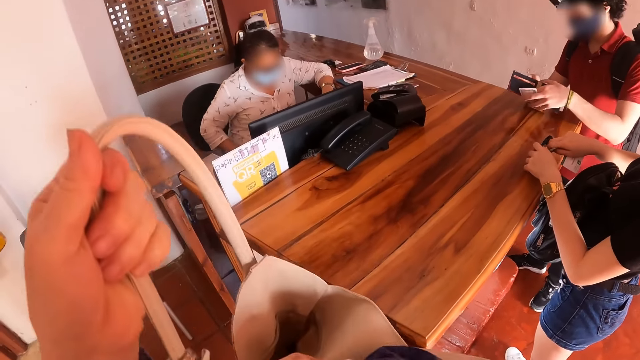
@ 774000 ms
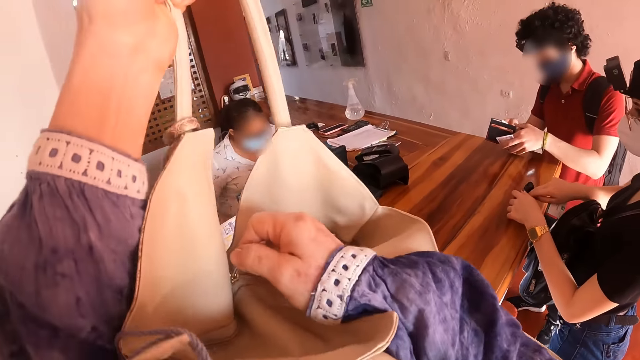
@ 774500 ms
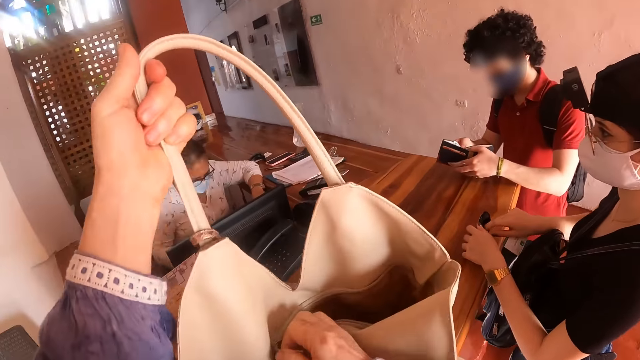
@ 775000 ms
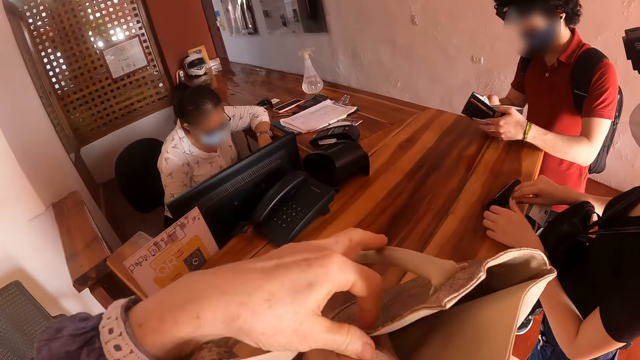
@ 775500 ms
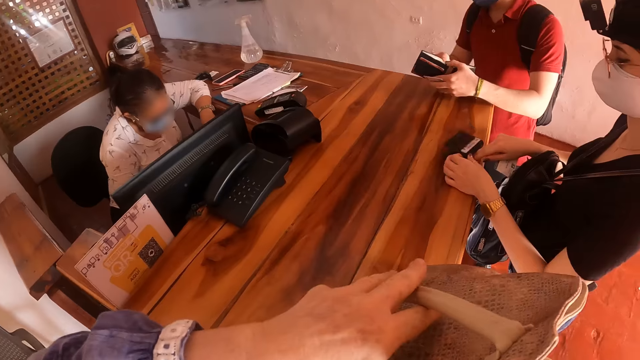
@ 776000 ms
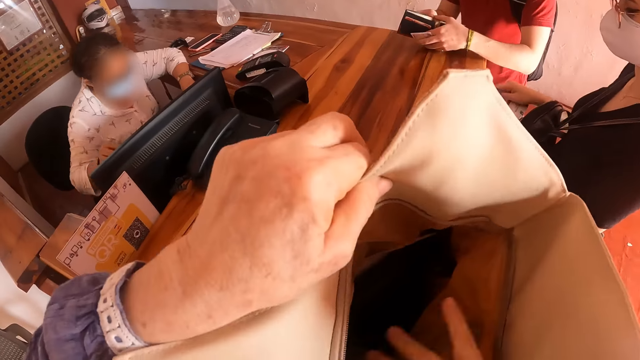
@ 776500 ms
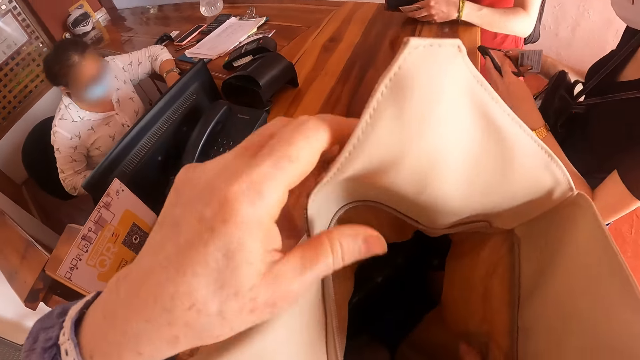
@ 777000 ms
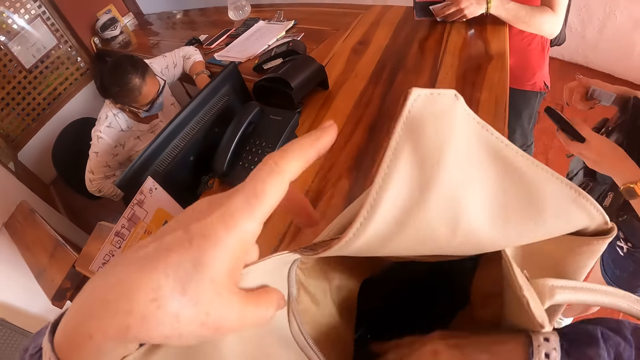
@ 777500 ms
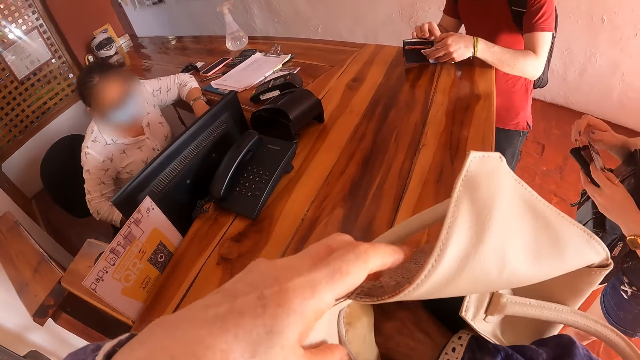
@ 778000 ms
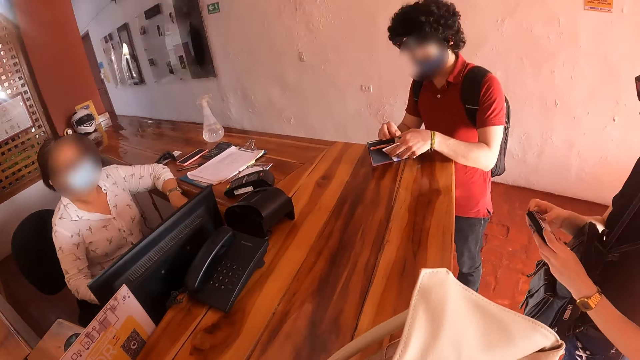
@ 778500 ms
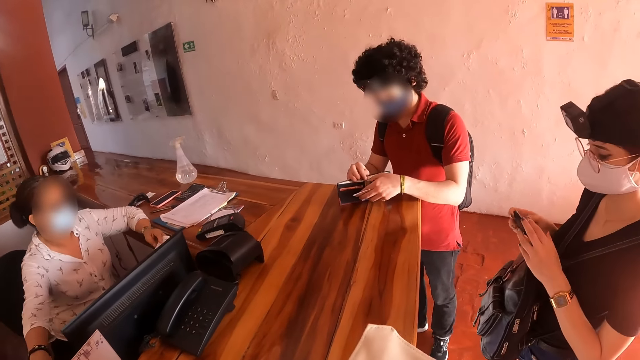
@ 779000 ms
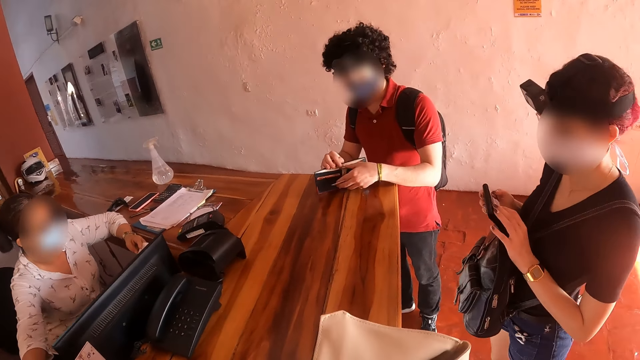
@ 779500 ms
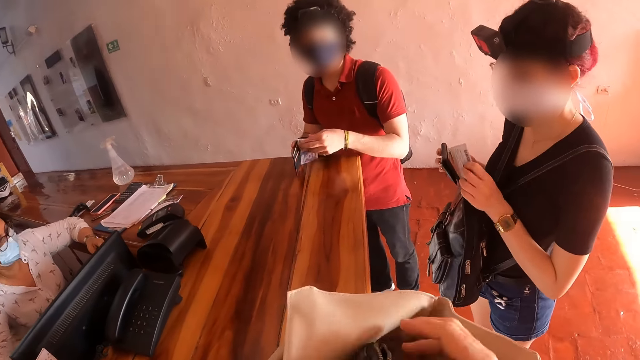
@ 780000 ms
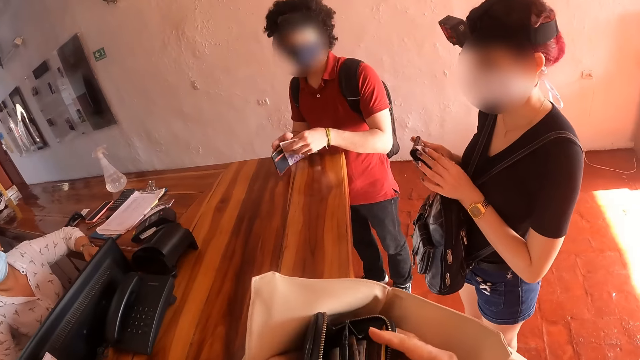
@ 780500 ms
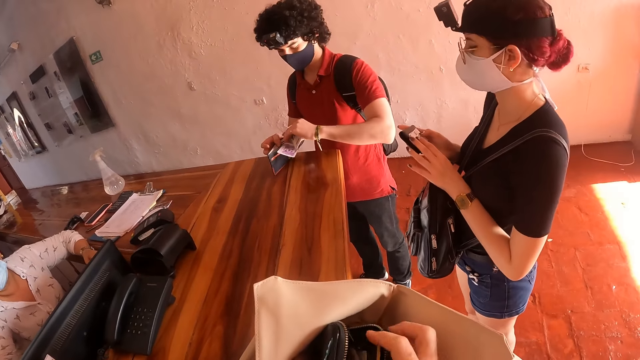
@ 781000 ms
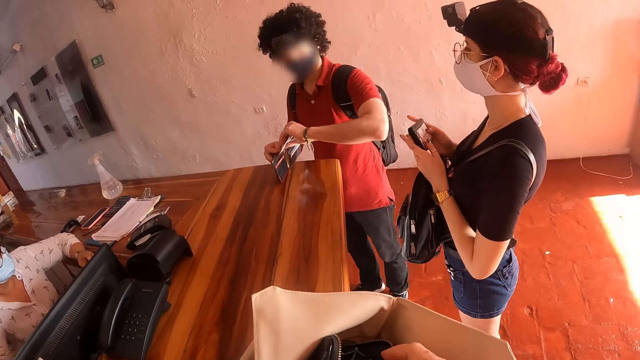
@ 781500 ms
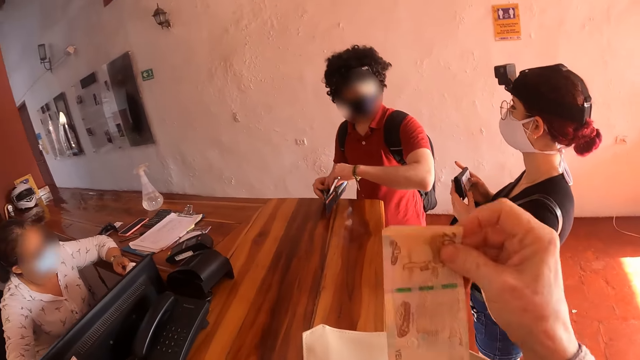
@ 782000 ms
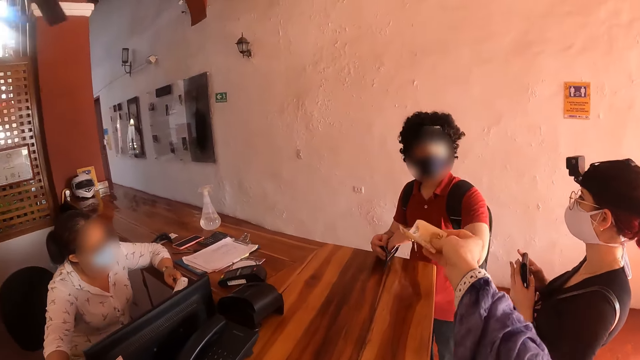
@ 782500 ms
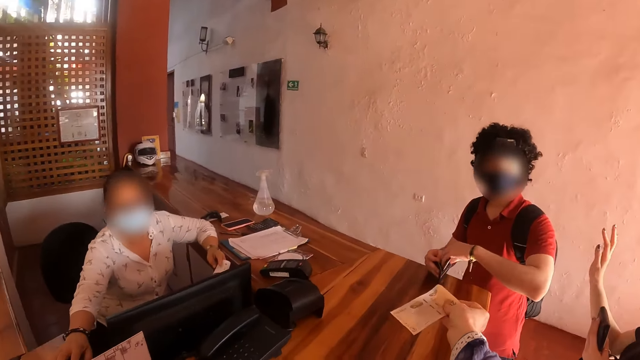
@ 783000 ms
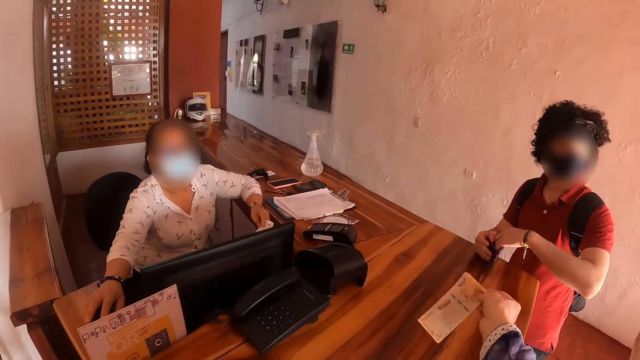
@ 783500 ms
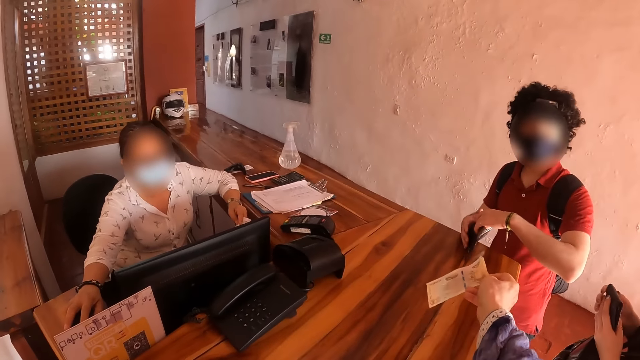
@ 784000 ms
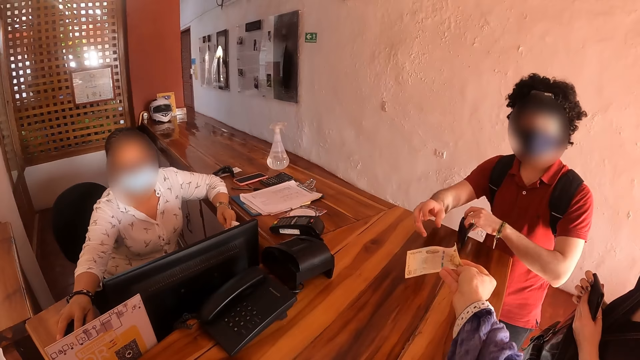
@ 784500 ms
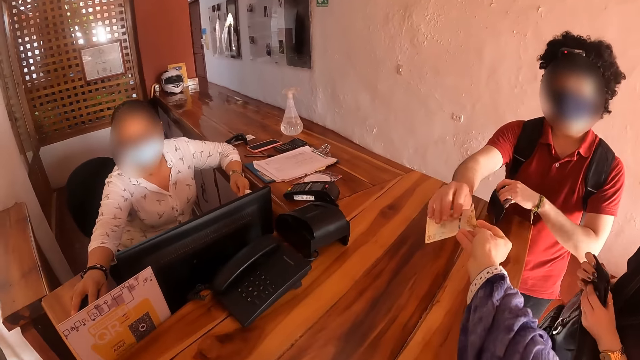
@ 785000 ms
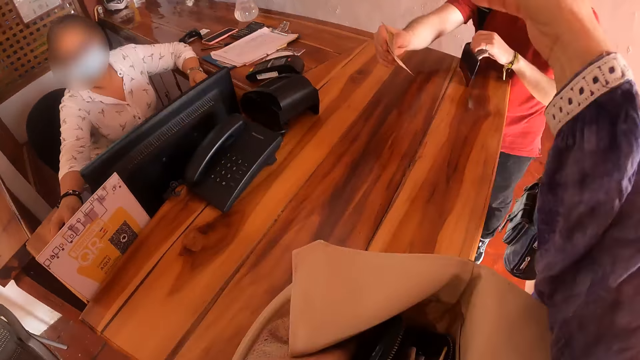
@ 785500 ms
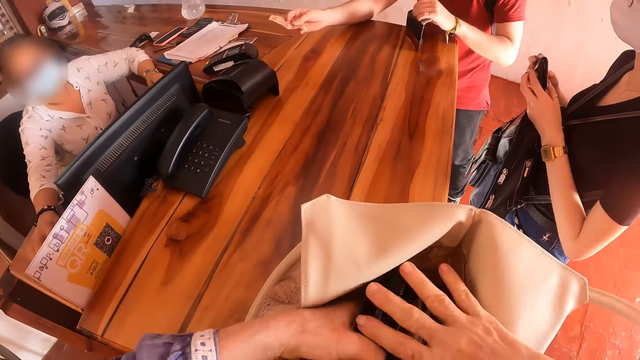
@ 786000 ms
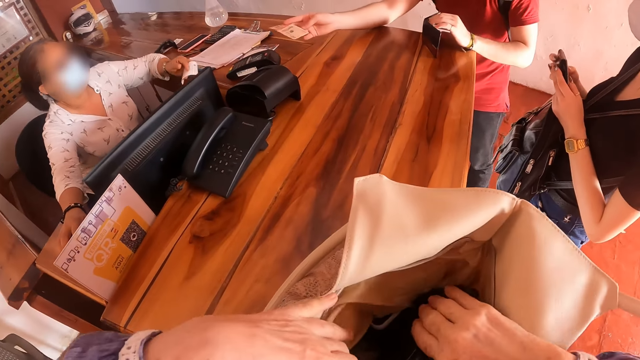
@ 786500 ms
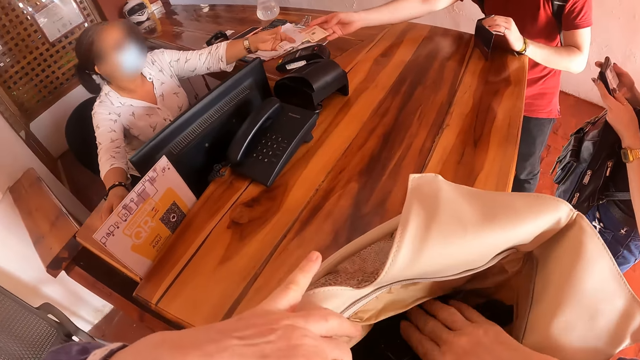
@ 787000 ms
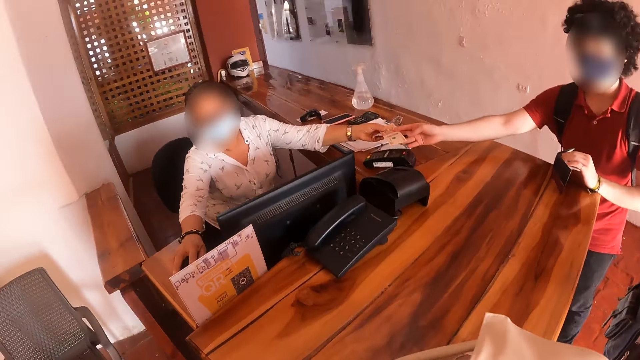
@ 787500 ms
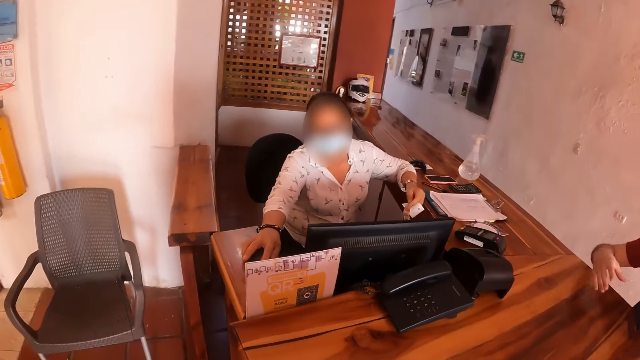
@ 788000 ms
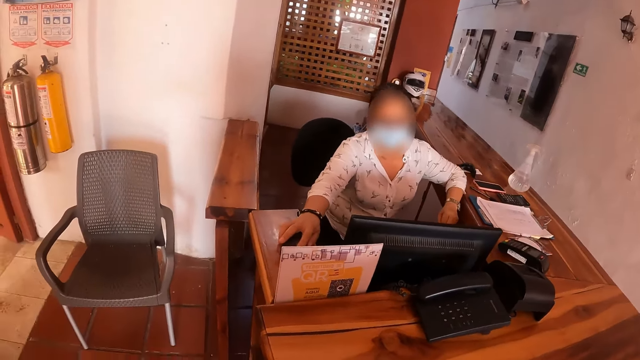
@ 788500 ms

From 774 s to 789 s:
A lady puts cash in her purse. A man browses through his wallet. The camera wearer unzips her handbag on the counter. She checks in the handbag. The lady holds the purse and a card in her hands. The man puts money in his wallet. The camera wearer takes money out of her handbag and stretches the money to the man. A receptionist operates a computer on her counter. The man takes the money from the camera wearer. The man gives the money to the receptionist. The camera wearer arranges her handbag. The receptionist takes the money from the man.

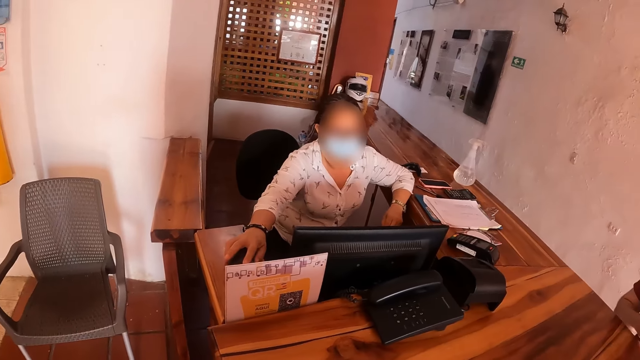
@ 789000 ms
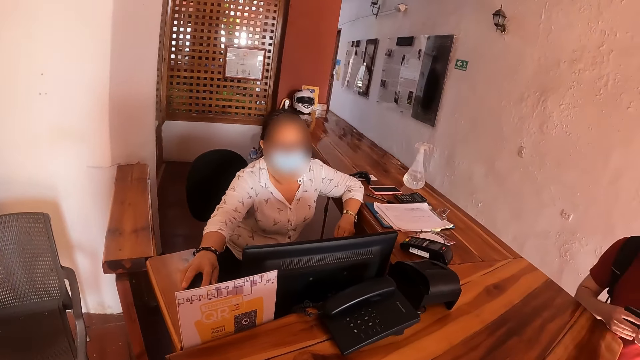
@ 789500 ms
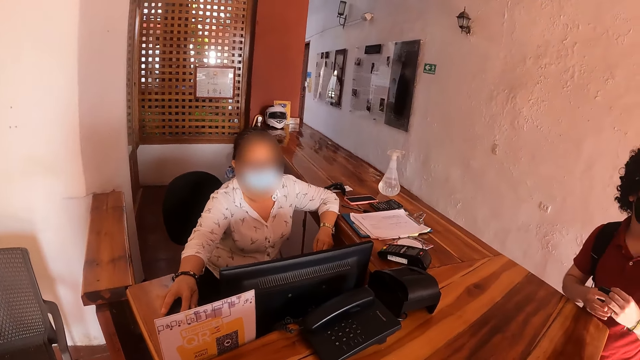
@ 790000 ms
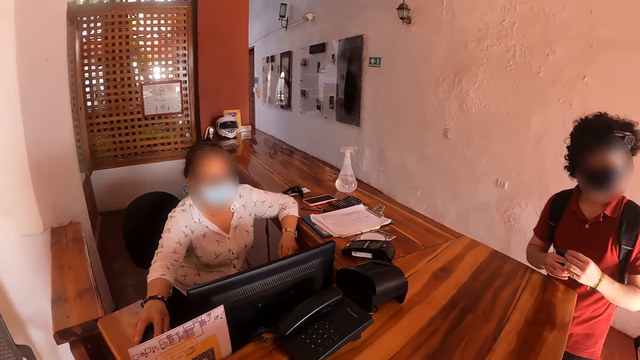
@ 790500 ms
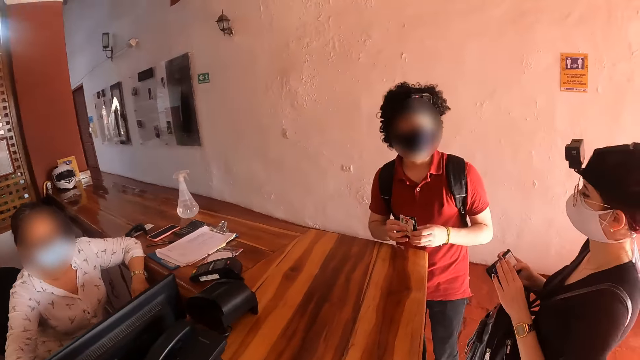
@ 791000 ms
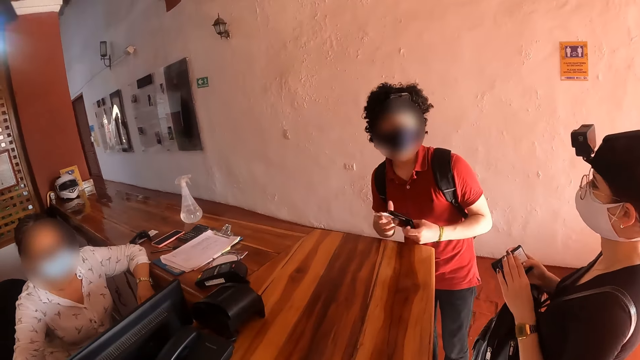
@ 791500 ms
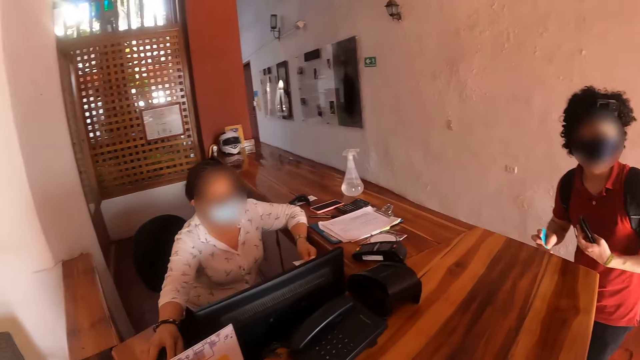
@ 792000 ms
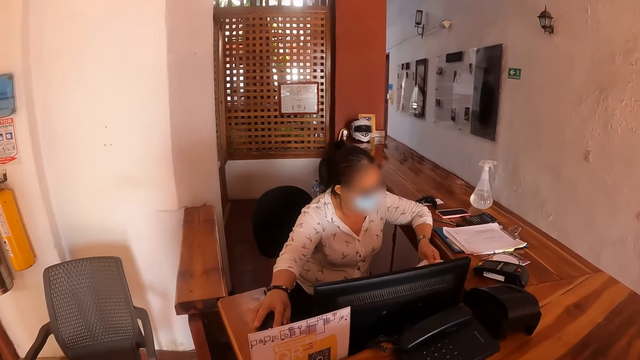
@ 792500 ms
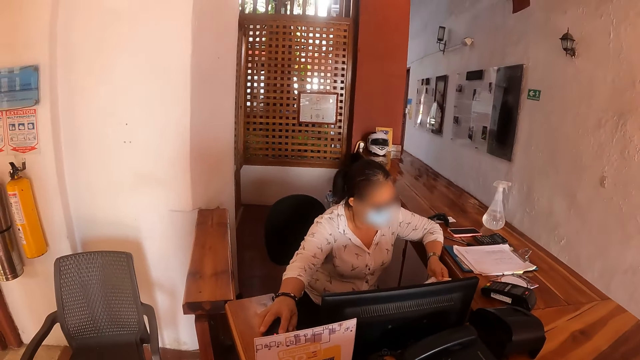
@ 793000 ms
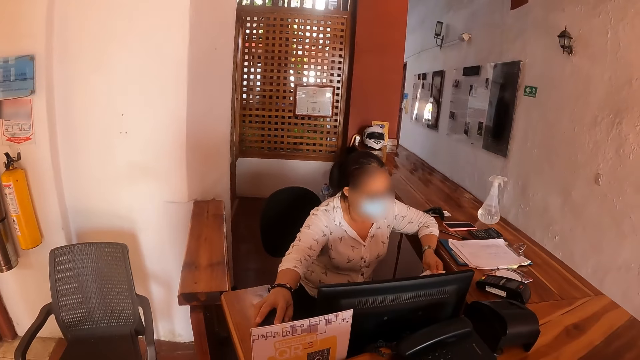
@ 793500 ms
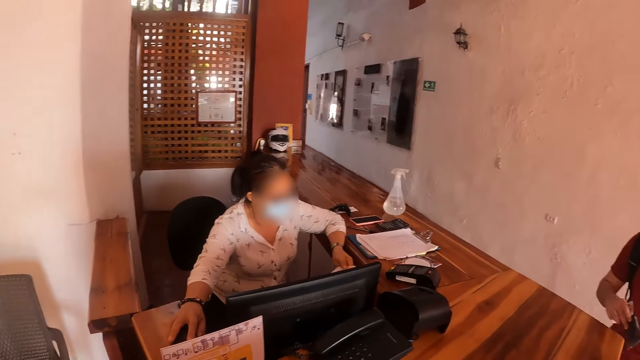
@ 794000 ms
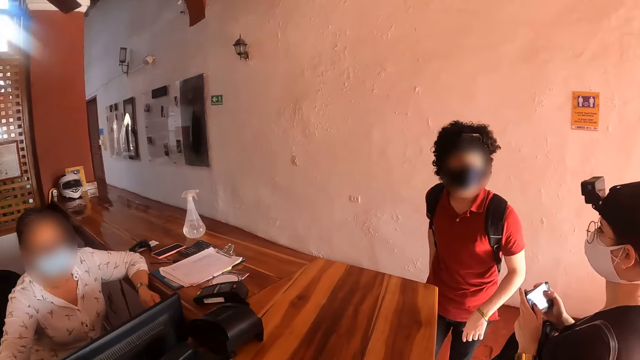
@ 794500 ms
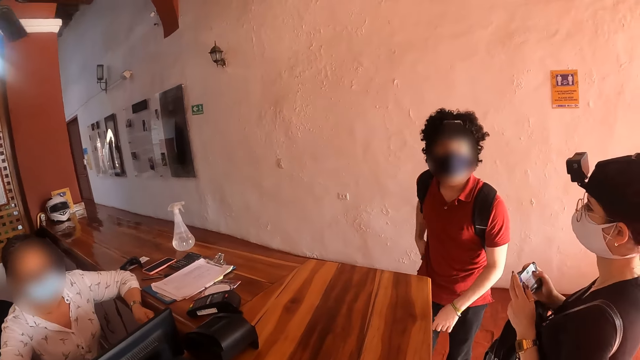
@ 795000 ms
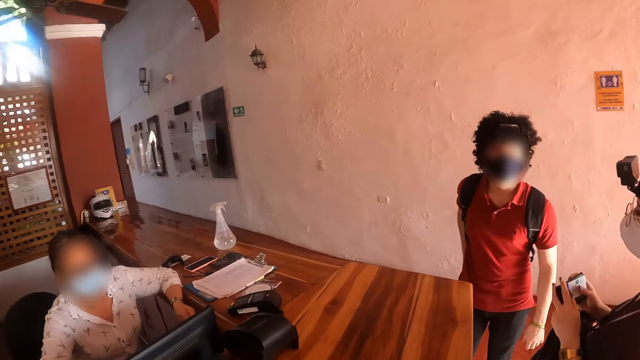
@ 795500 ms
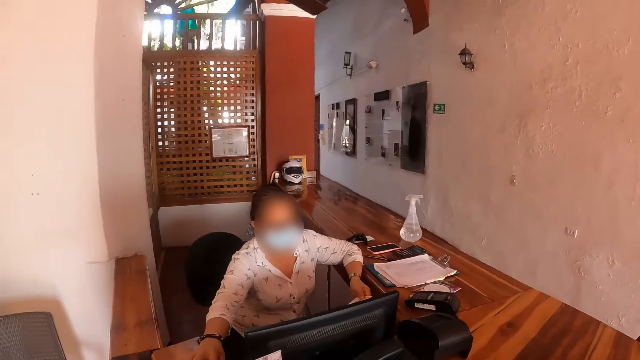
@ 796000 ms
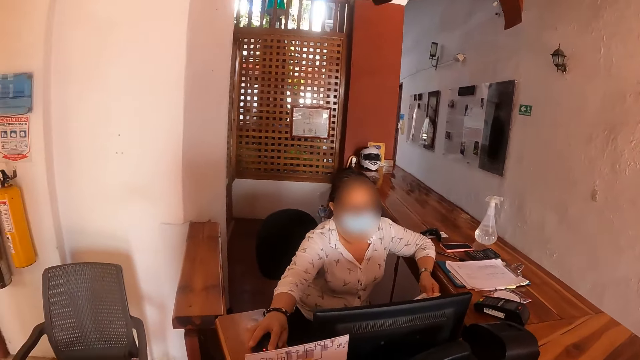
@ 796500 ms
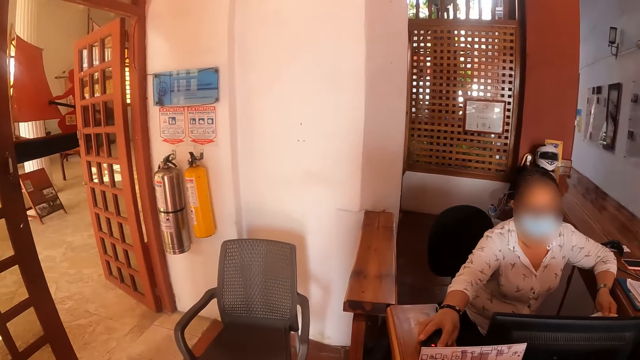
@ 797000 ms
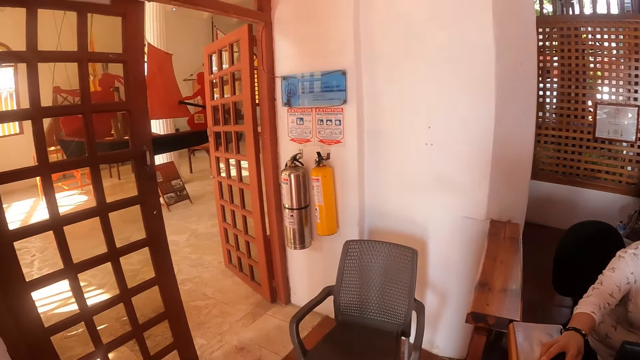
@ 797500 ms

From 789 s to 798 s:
The receptionist operates the computer. The man pockets a card. The camera wearer stares round in the reception.
